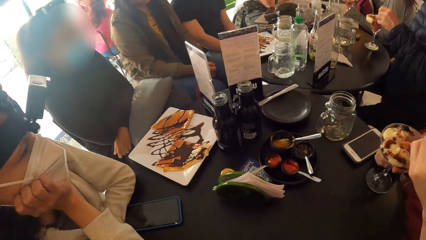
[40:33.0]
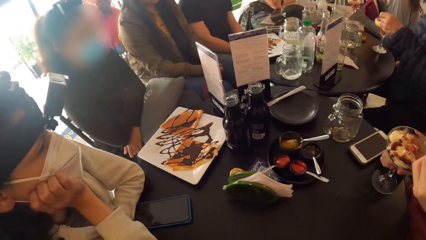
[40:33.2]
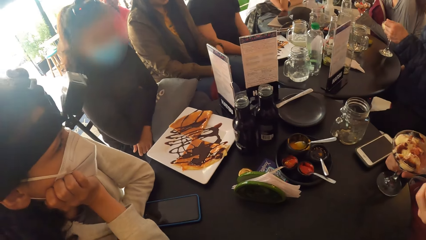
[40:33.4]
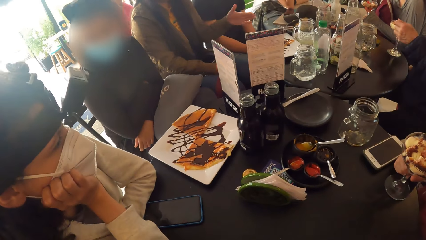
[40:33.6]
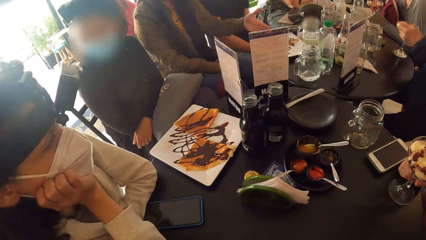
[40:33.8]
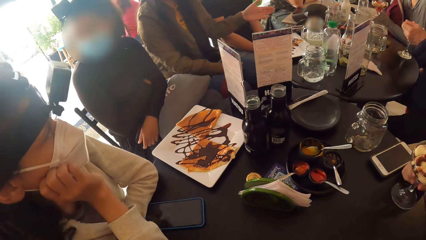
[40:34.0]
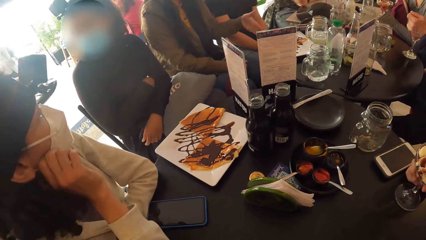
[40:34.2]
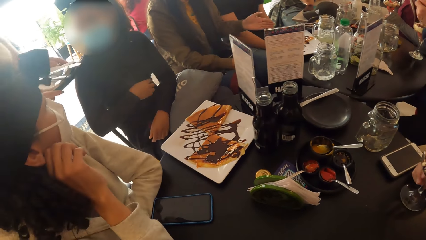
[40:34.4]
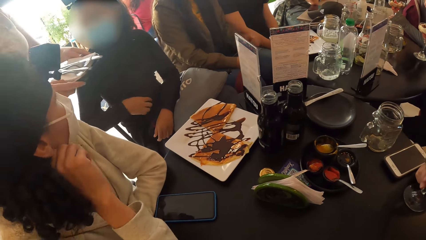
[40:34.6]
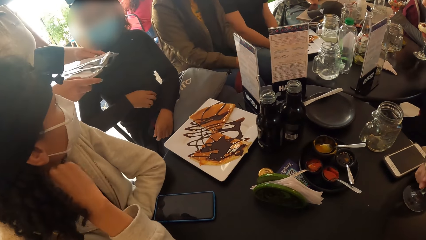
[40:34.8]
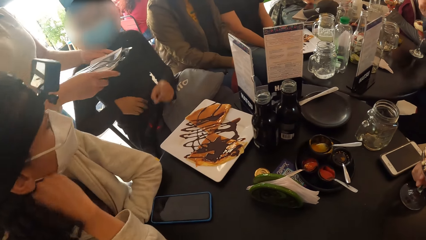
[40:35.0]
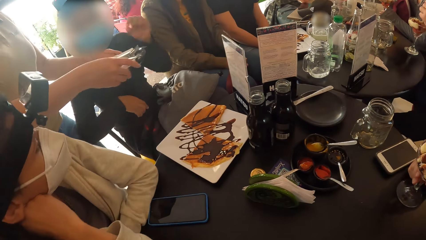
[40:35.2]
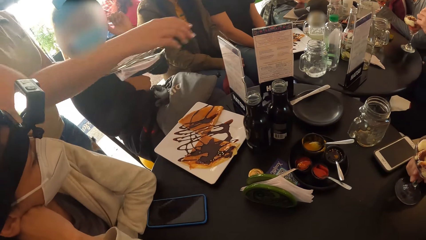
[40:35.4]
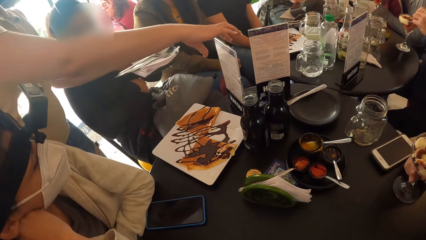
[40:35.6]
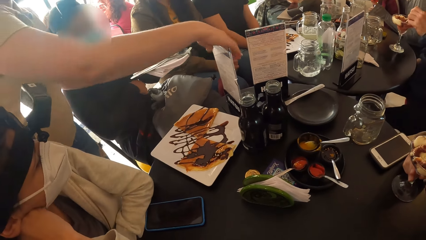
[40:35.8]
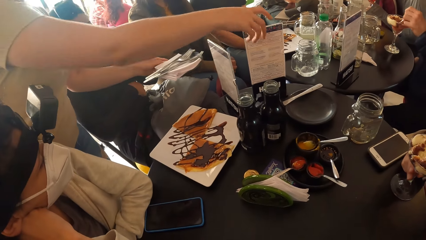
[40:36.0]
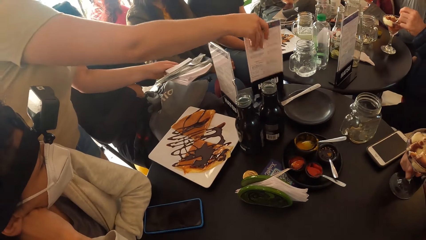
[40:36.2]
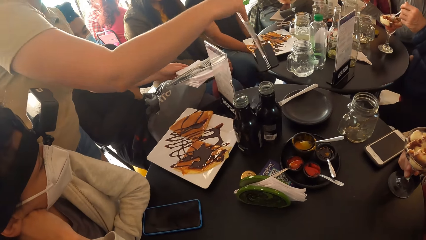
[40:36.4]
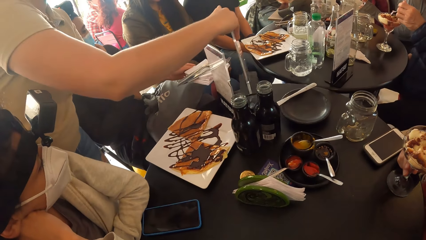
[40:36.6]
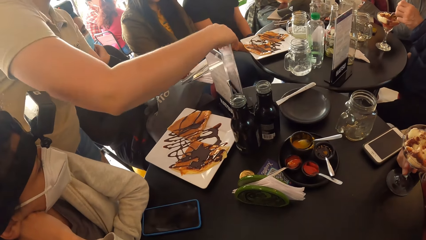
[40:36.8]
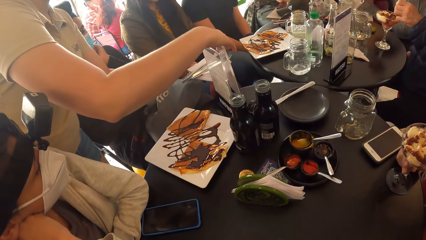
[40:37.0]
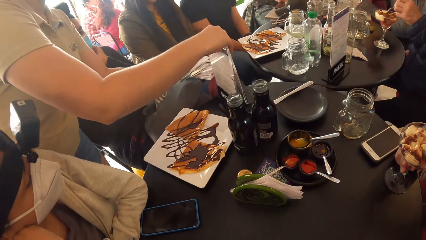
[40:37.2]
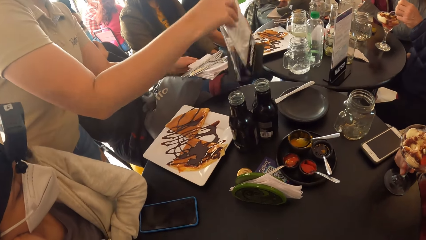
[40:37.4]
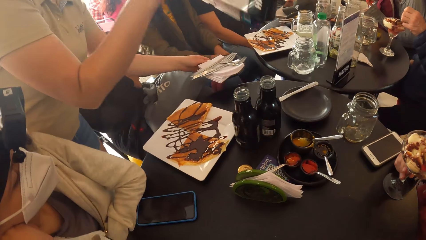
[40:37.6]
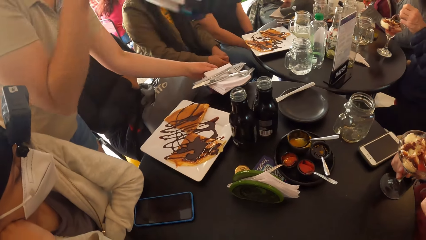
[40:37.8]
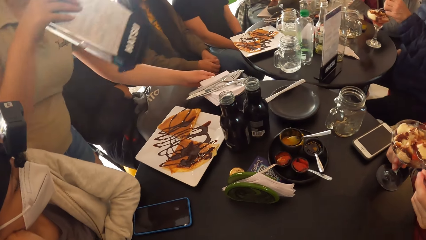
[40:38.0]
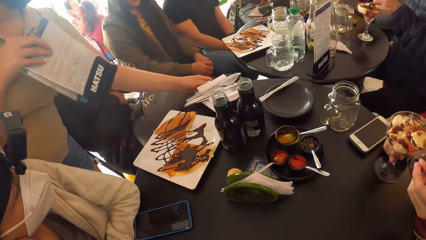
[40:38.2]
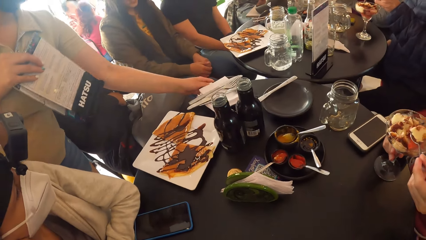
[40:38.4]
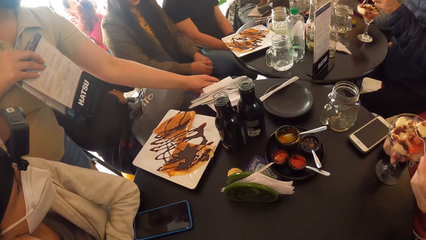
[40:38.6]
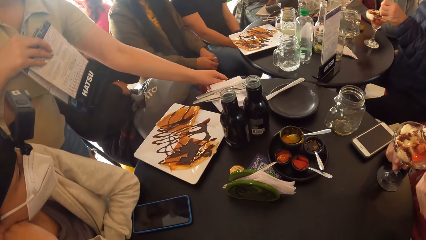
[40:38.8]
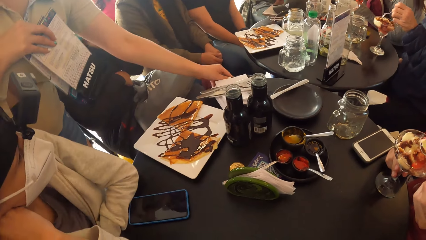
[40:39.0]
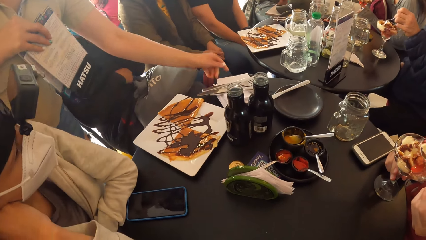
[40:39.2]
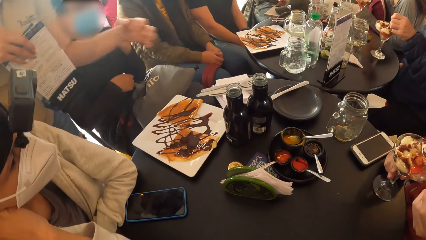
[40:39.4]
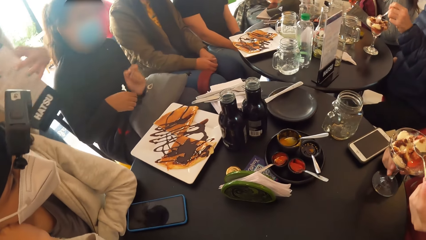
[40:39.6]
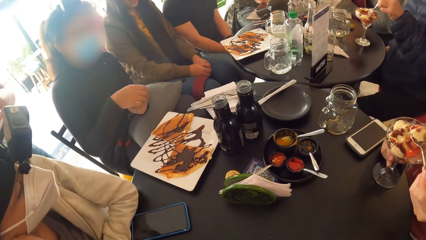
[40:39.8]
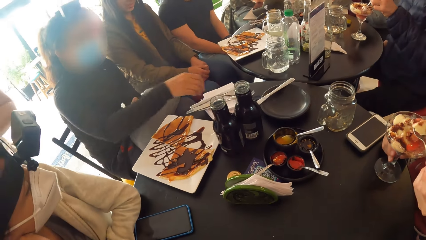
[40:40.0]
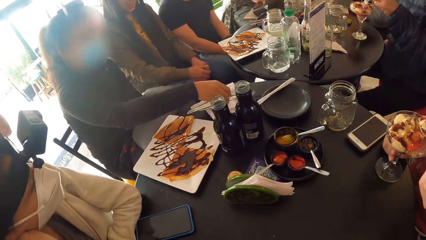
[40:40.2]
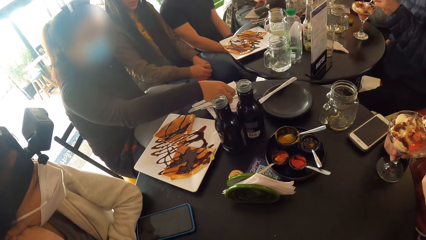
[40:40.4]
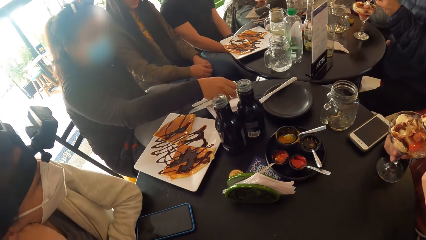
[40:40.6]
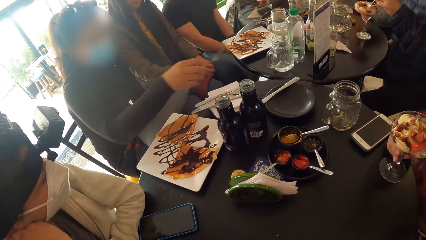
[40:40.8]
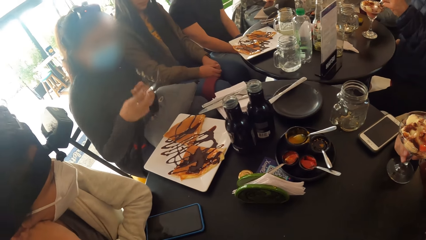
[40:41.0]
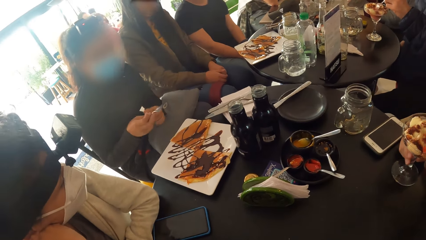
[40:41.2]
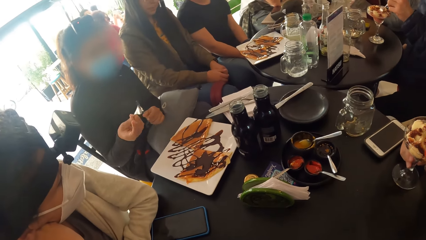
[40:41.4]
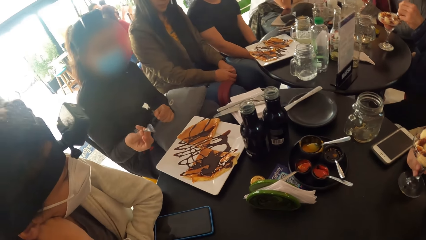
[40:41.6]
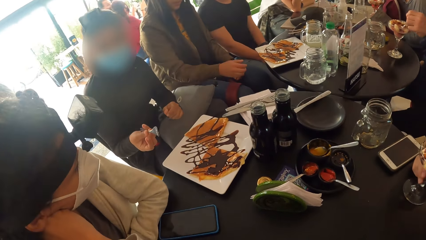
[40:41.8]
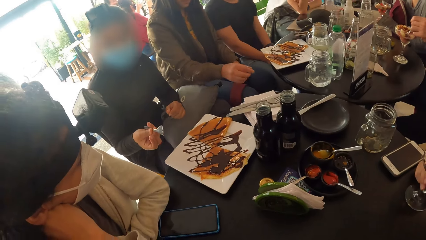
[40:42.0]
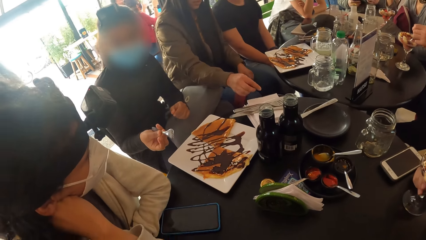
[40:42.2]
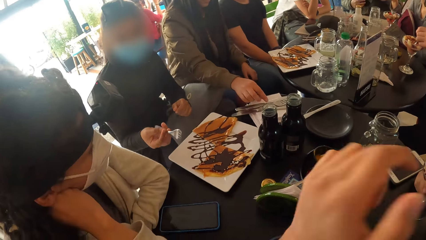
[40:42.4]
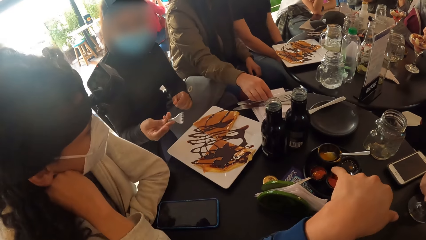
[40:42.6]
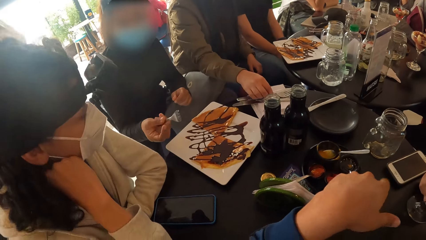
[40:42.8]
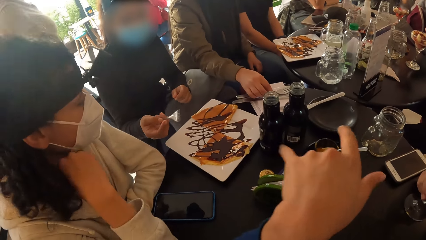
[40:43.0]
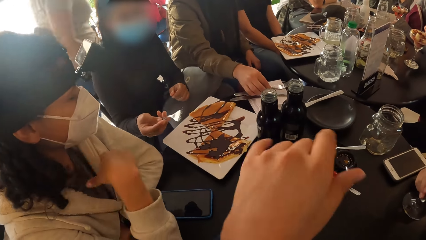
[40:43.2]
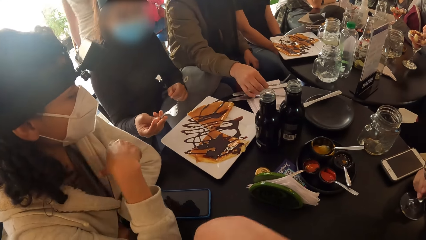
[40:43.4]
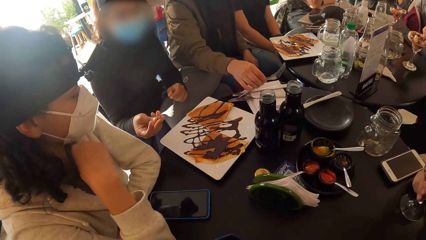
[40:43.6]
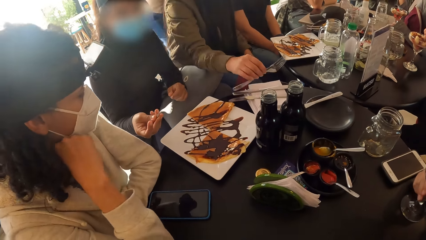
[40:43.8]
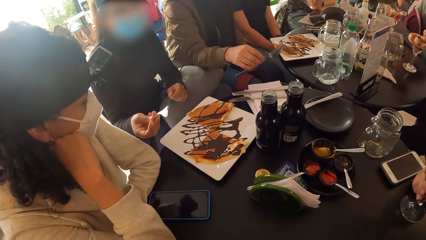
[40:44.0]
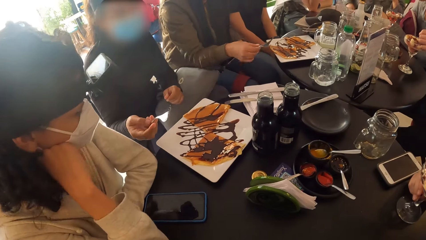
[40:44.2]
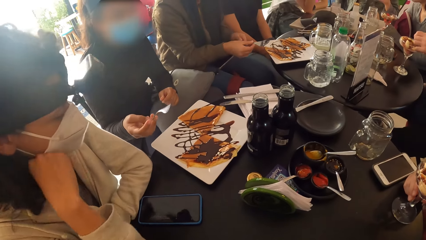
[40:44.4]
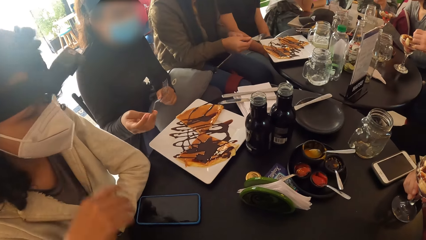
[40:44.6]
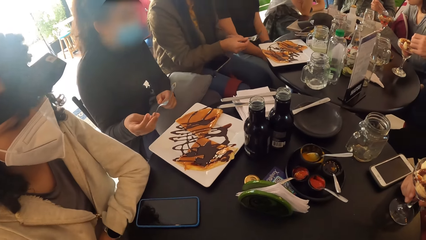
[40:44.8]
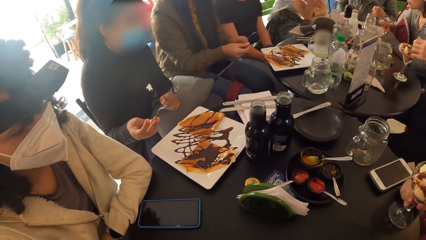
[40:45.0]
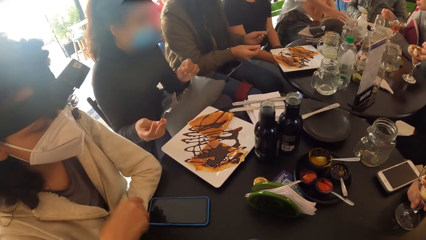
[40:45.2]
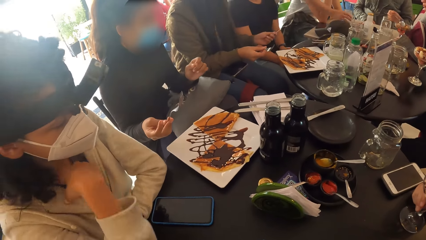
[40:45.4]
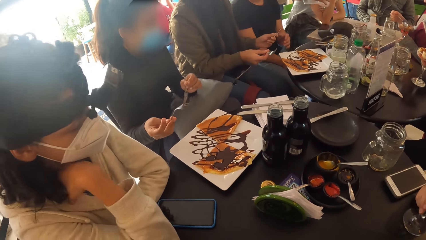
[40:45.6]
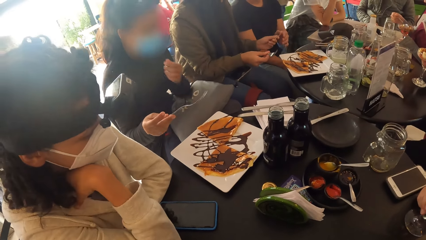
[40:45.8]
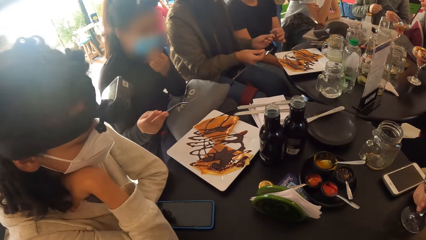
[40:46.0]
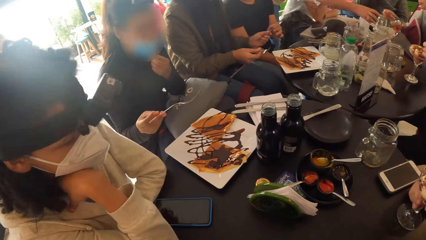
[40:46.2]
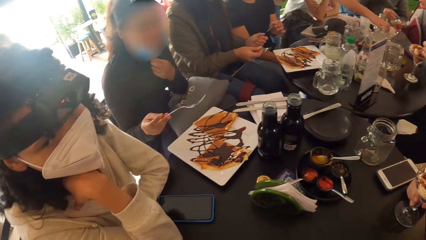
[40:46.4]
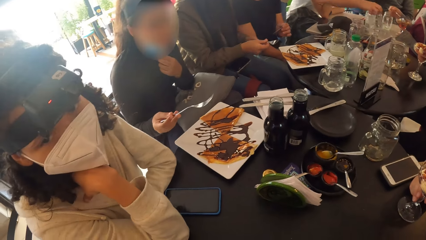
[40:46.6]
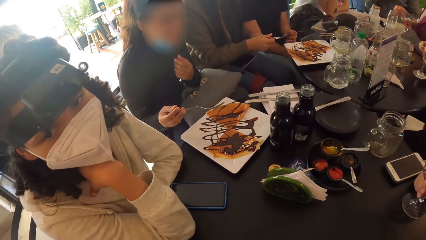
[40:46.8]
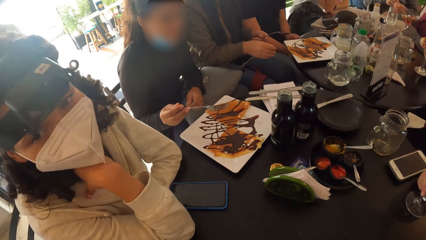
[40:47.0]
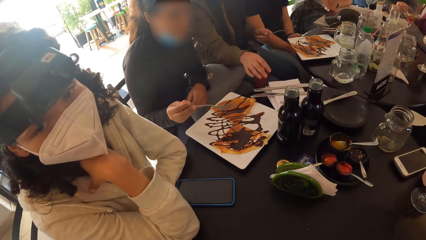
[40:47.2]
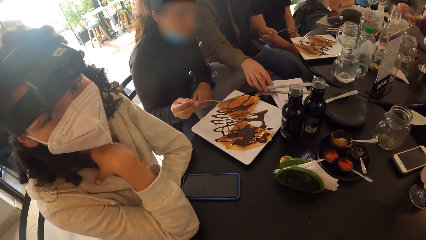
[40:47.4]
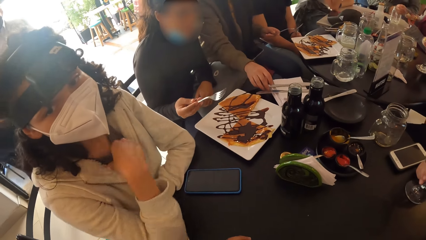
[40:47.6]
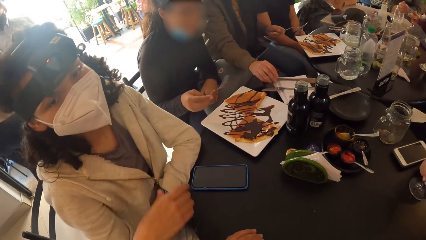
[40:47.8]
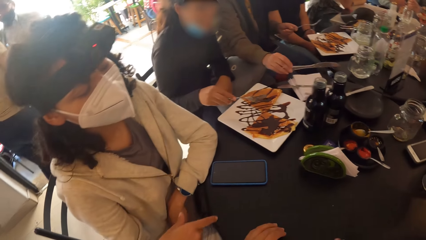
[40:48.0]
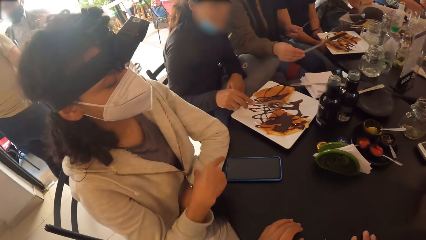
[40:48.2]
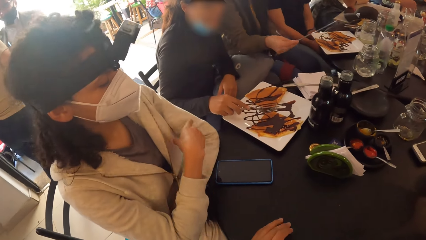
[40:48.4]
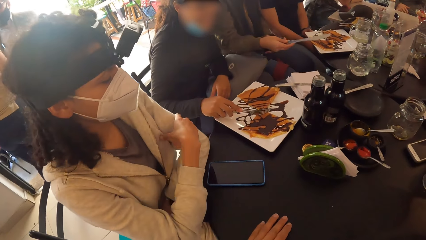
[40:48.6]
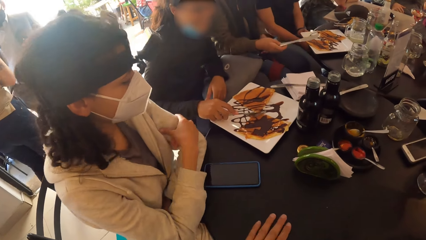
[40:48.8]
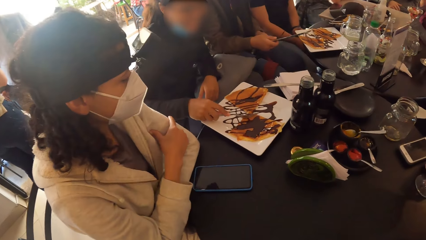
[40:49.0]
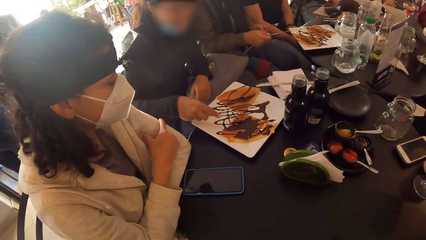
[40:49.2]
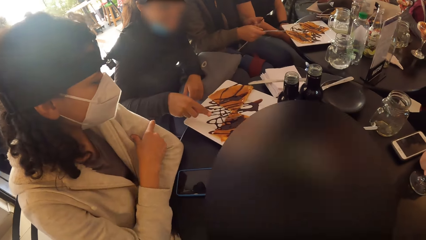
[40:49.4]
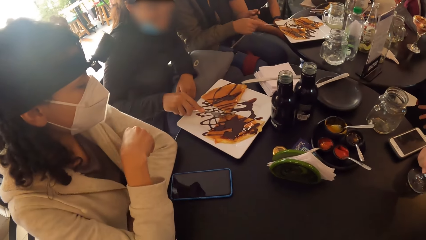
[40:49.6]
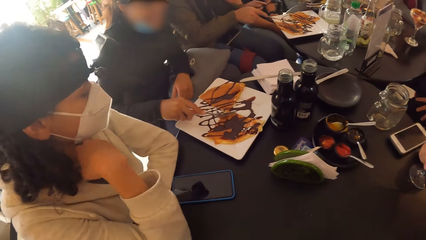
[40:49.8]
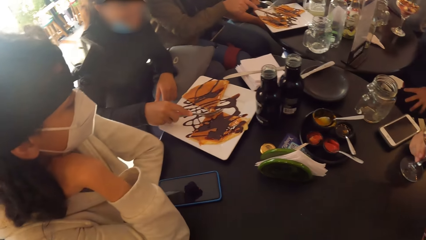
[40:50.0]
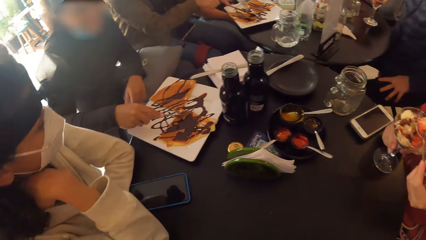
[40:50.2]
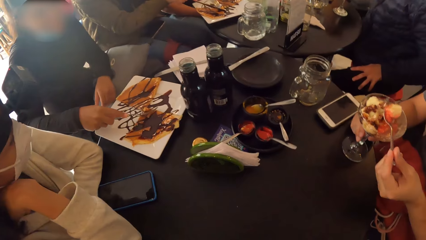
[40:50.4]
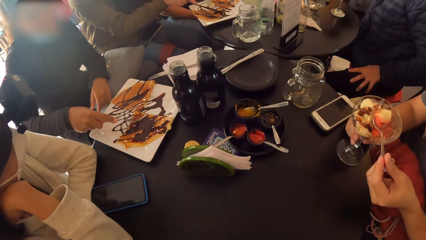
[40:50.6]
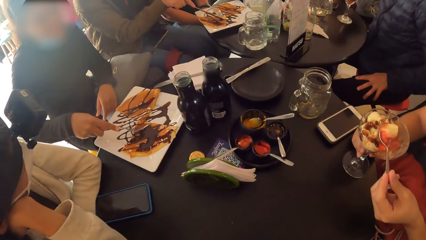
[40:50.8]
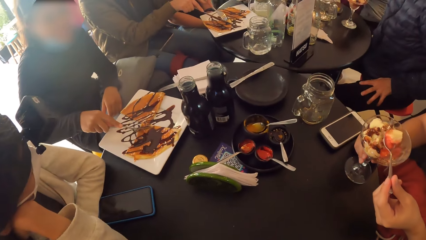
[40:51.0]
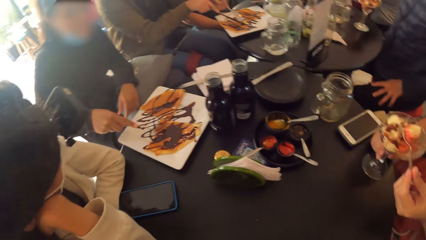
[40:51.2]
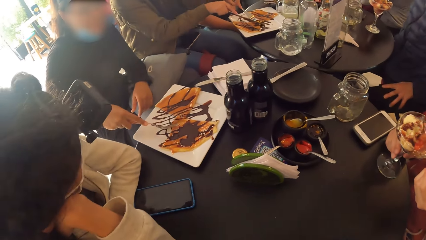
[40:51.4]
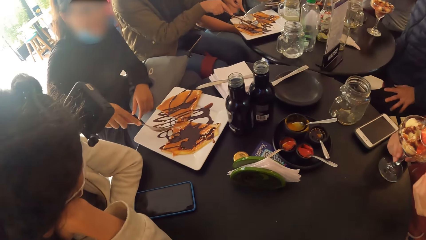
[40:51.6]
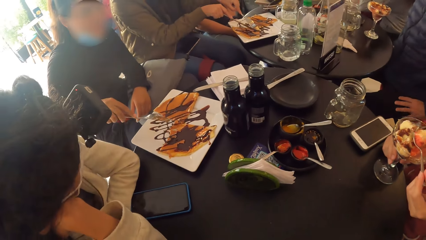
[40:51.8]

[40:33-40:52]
The waiter holds a plate with cutlery with both hands. The waiter picks up two menus from the table with her right hand. The waiter drops the plate with cutlery on the table with her left hand. A man takes the fork from a woman with his left hand. The woman passes the fork from her right hand to her left hand. The woman picks up a knife from the tray of cutlery on the table with her right hand. Another woman cuts a pie on a plate with the fork in her right hand. The first woman cuts the pie on the plate with the fork in her left hand and the knife in her right hand.
